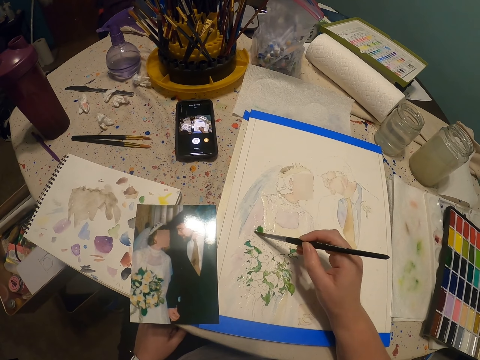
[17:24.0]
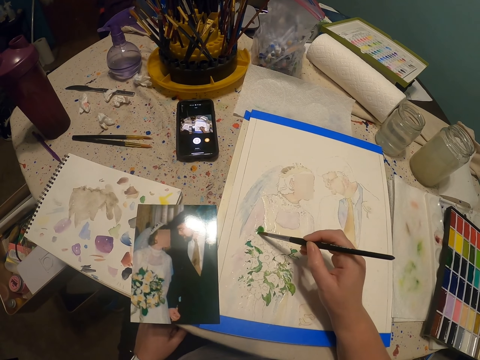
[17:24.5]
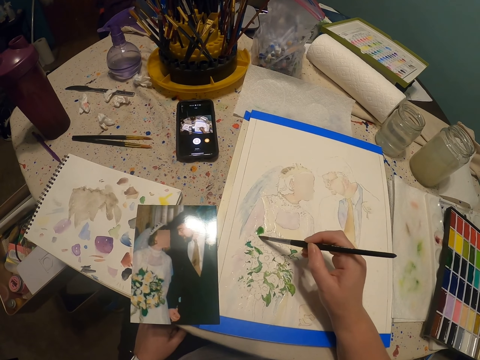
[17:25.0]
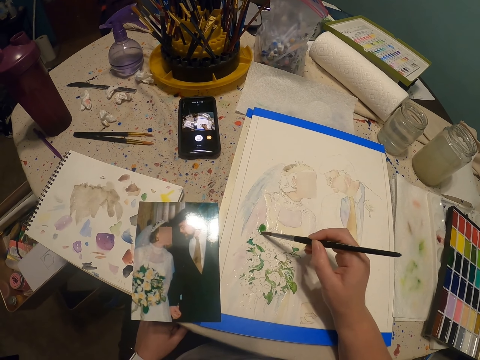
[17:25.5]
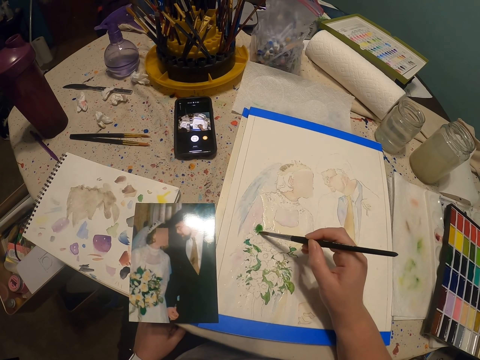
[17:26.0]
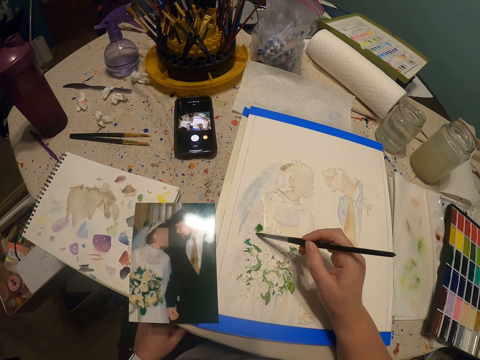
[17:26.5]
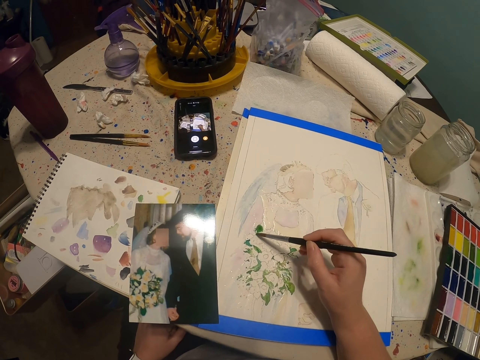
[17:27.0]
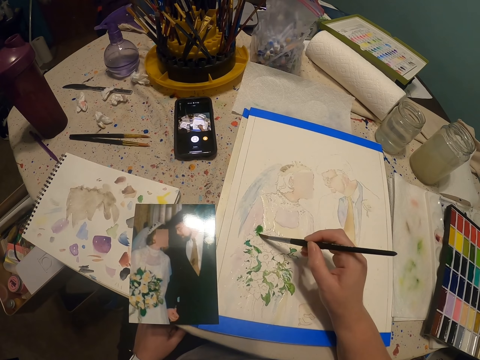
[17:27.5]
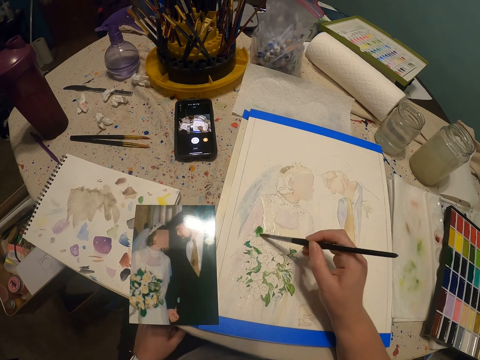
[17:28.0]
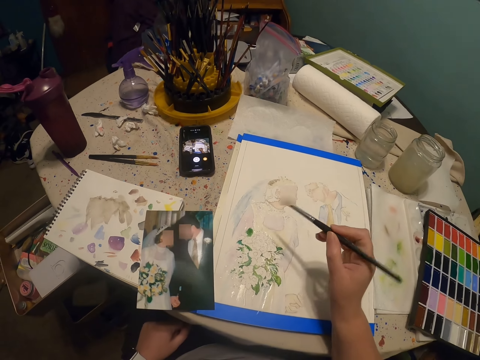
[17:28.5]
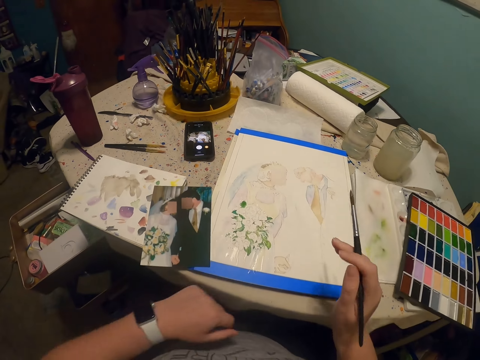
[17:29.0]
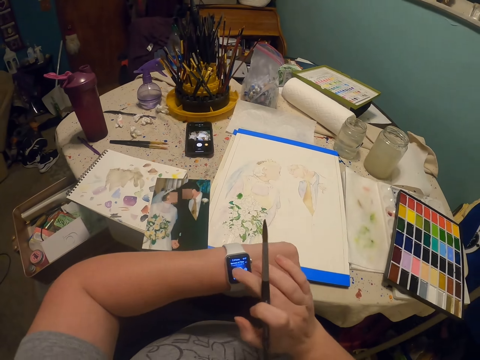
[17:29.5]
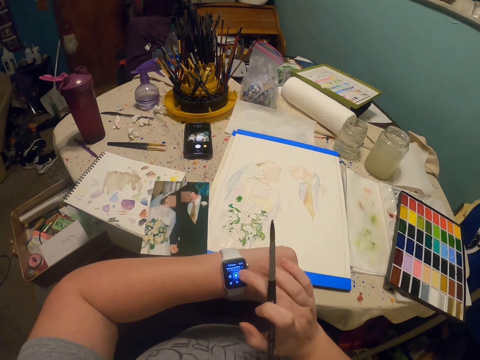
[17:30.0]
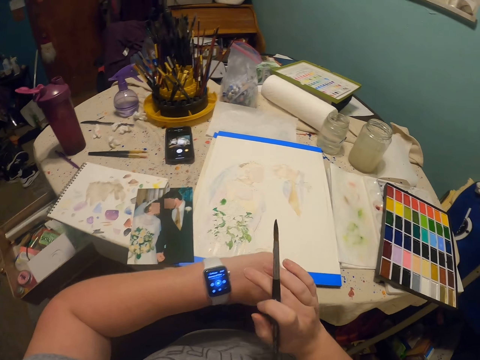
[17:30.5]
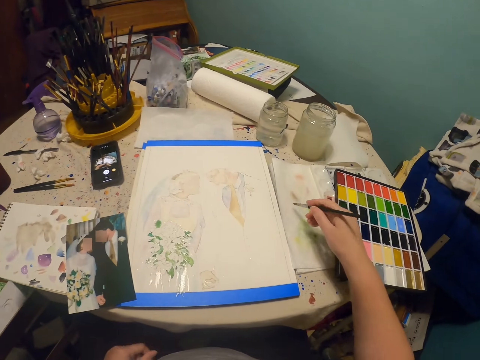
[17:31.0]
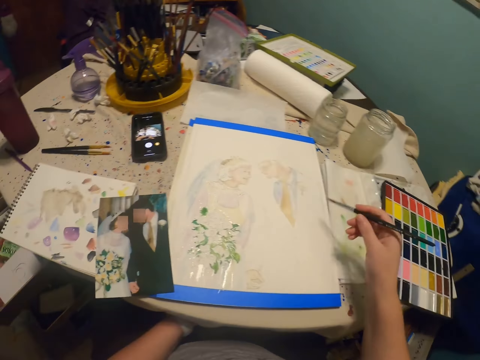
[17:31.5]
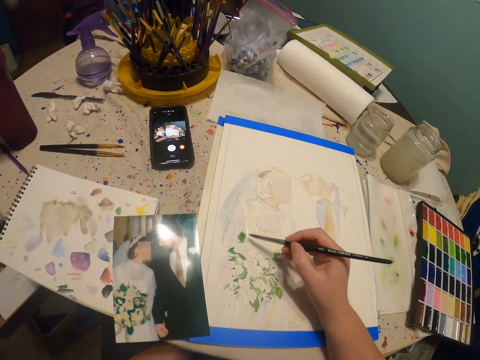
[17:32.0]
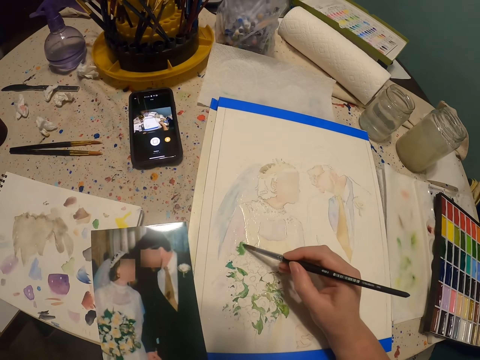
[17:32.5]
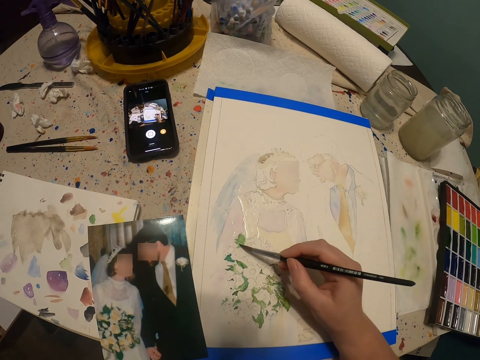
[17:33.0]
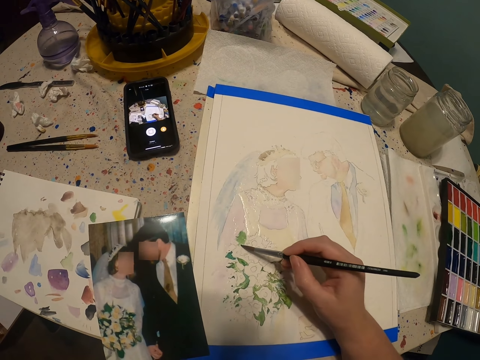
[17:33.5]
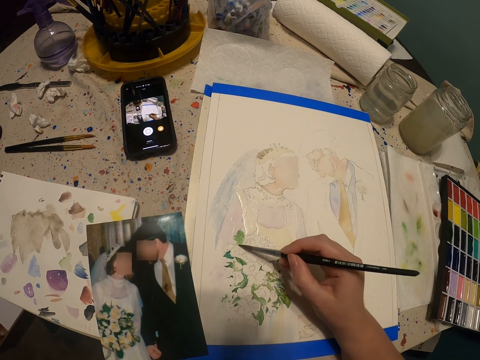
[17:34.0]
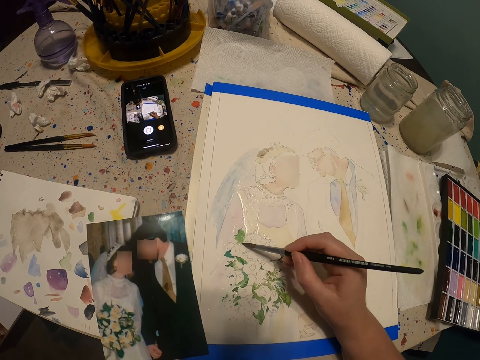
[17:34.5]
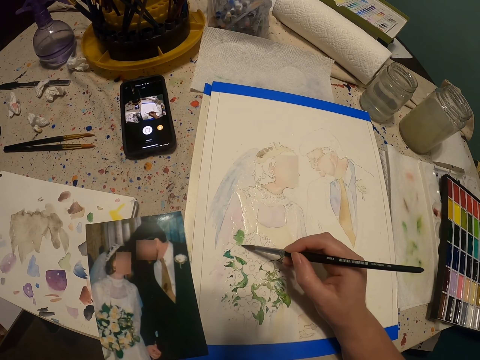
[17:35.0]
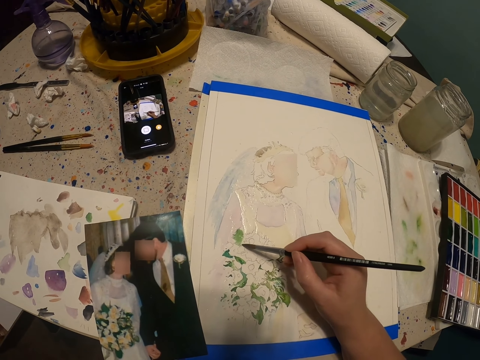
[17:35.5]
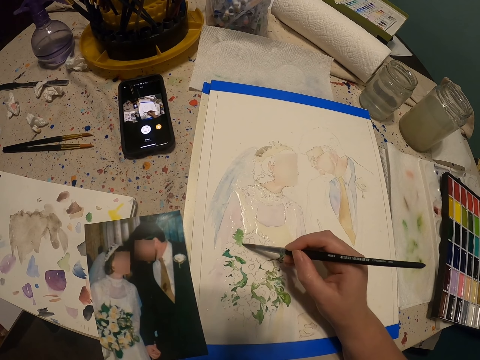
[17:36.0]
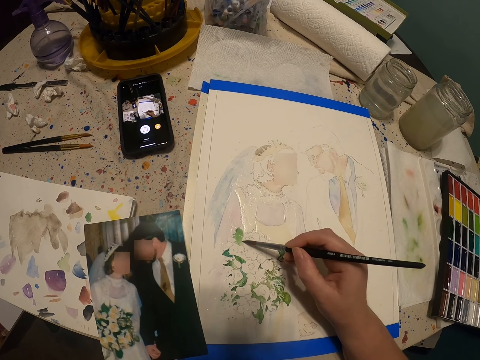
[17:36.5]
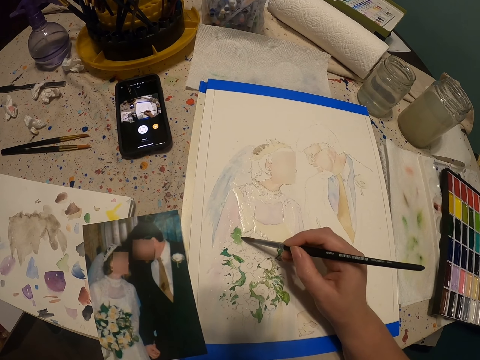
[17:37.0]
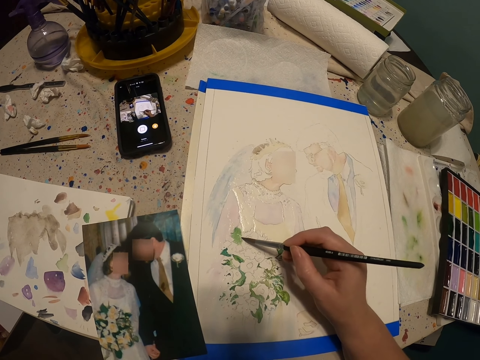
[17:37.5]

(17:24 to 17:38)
The camera wearer presses his watch with the right hand. He rubs the paint brush on the piece of paper. He paints the drawing with the paint brush.

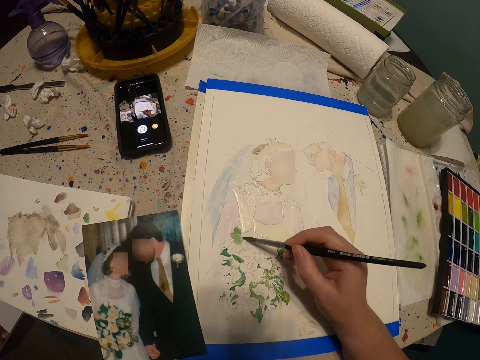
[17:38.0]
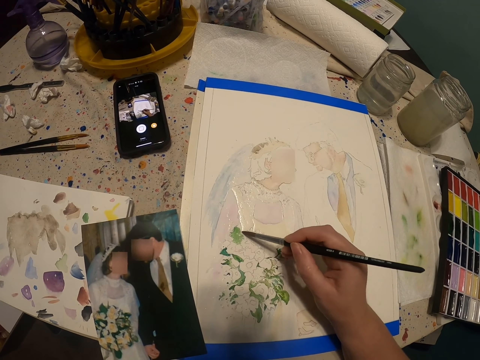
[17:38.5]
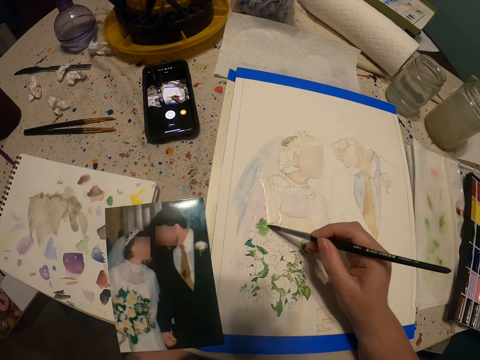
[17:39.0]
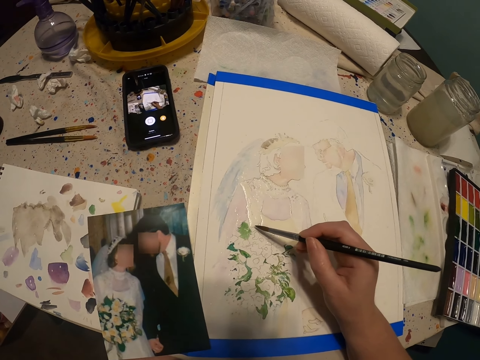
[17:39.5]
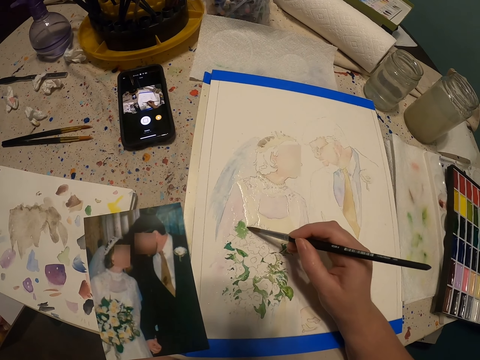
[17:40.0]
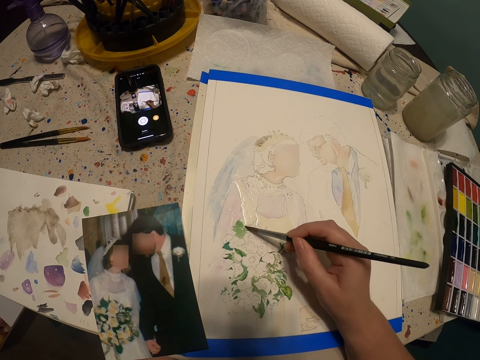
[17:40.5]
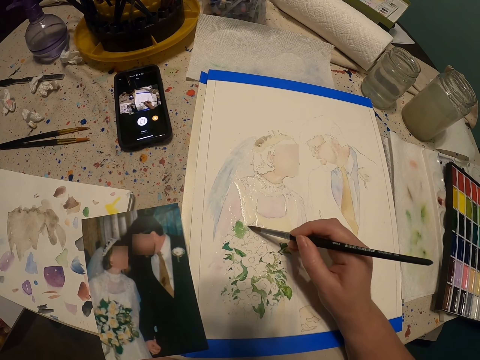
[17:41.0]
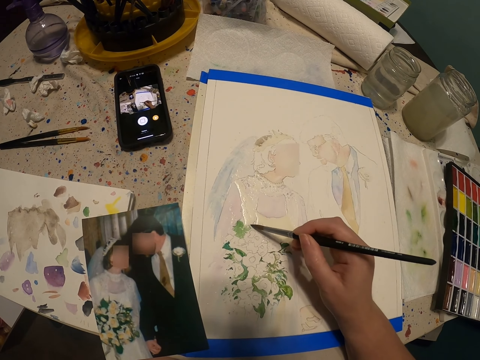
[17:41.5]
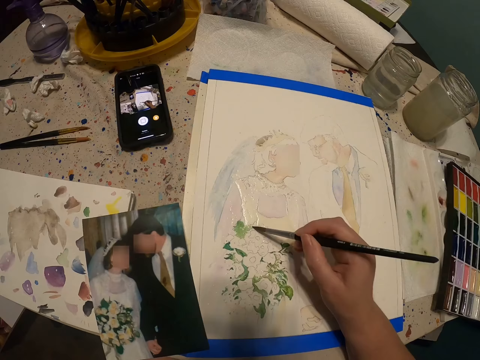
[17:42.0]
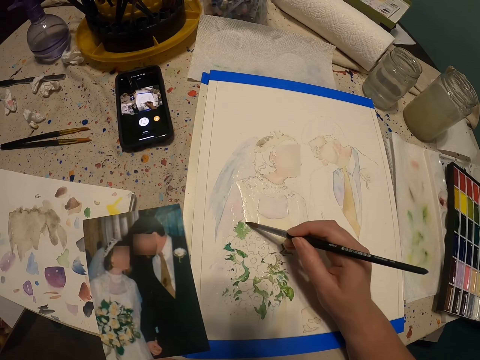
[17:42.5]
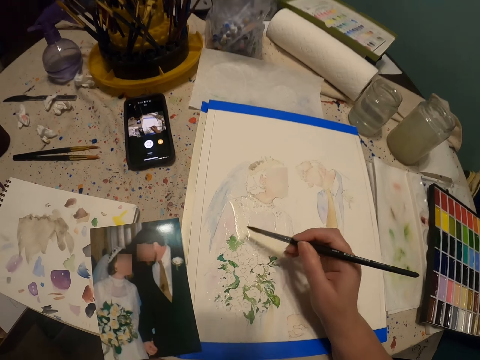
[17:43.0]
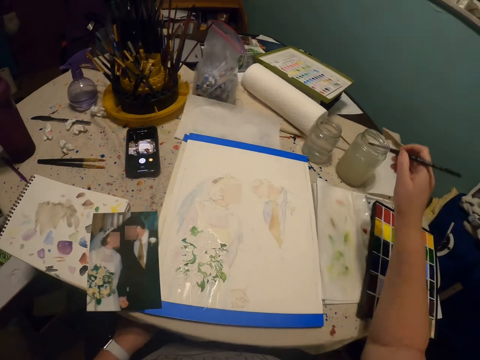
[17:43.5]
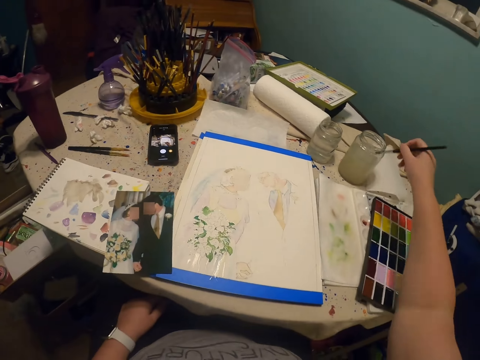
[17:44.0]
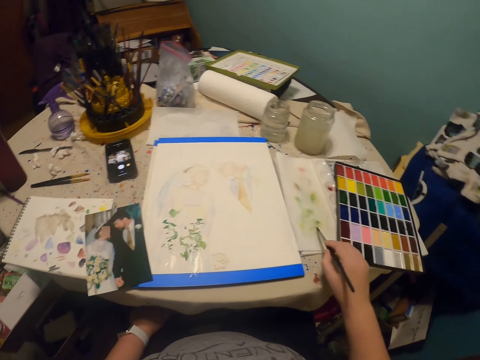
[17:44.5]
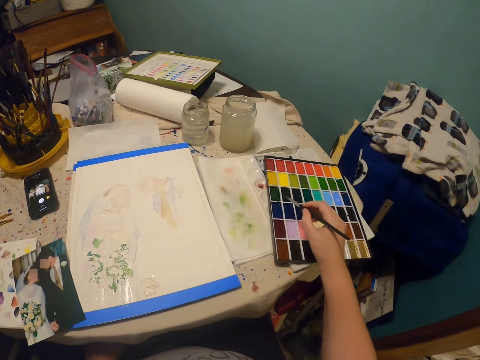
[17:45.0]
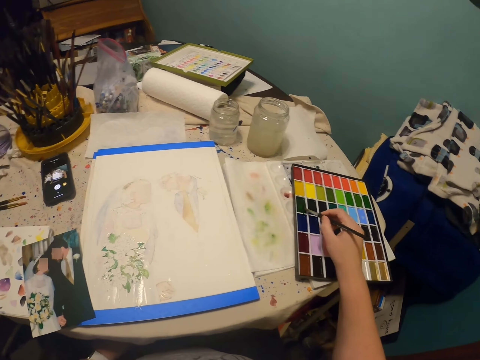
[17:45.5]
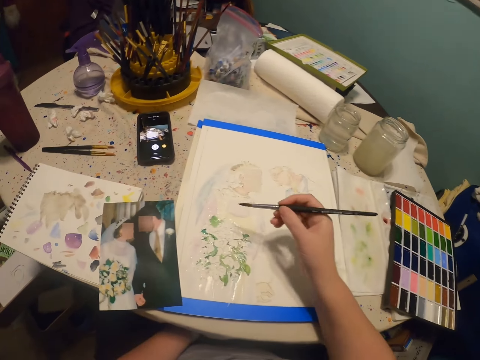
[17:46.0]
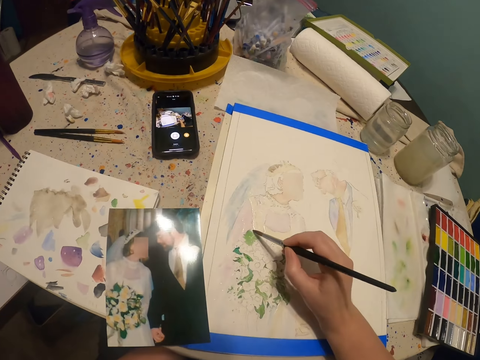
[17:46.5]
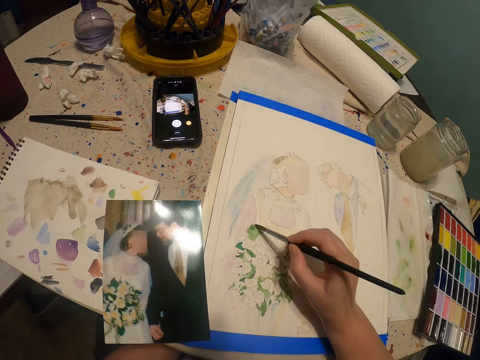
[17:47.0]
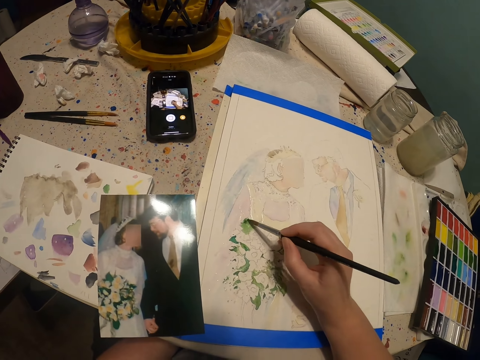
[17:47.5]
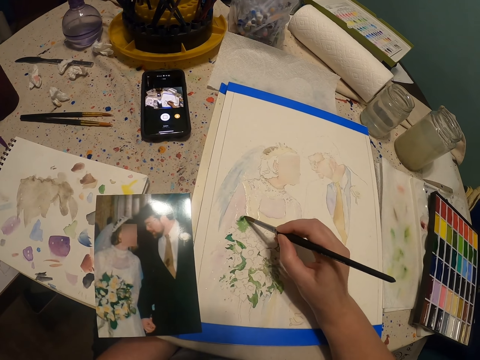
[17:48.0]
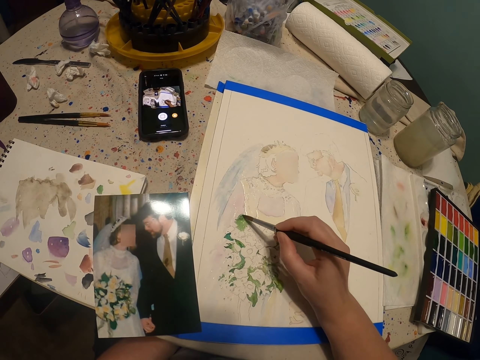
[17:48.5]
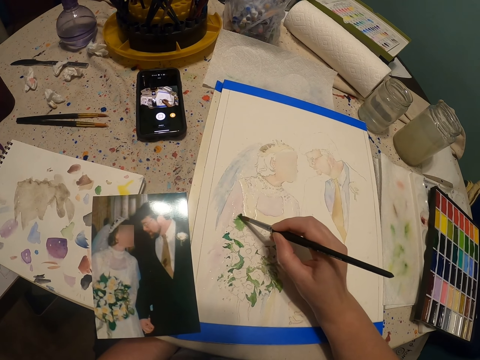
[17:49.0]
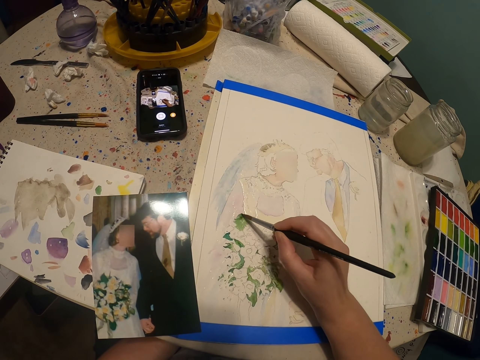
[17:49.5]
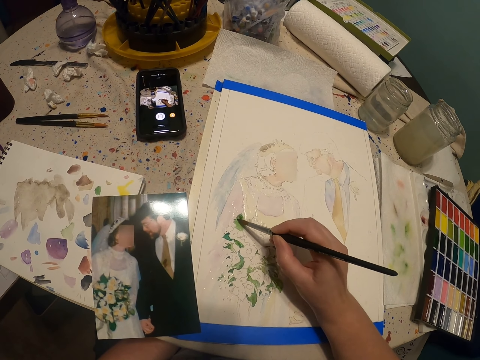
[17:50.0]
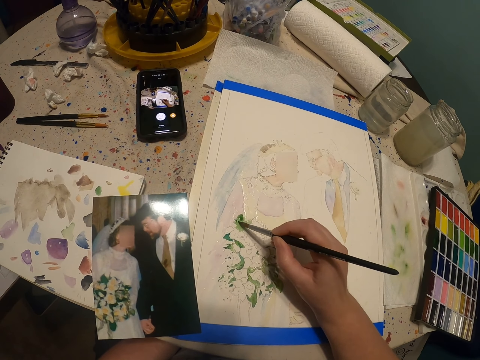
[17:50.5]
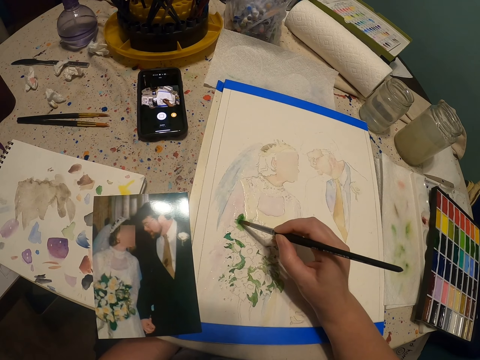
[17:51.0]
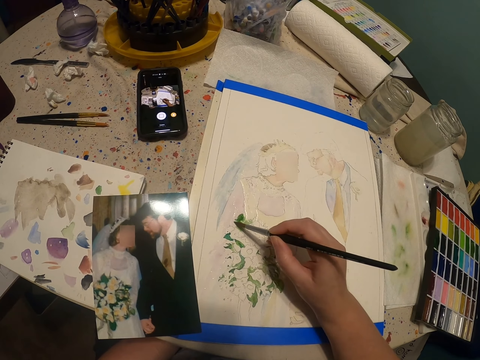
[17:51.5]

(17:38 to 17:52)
The camera wearer dips the paint brush in a glass of water or bottle of paint. They rub the paint brush on the paint palette and put the paint brush in the paint palette. They paint the drawing with the paint brush.
